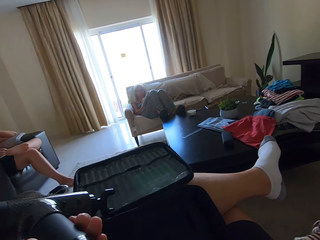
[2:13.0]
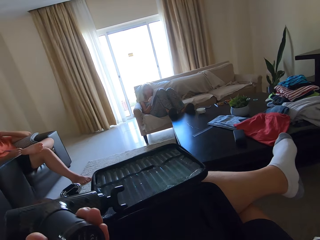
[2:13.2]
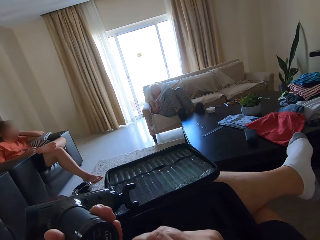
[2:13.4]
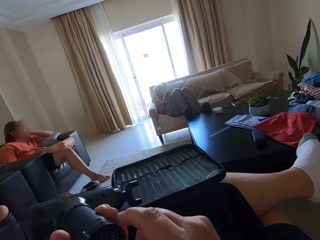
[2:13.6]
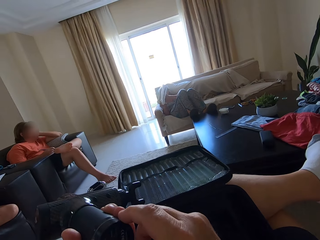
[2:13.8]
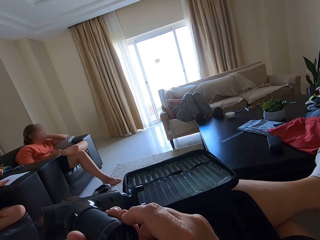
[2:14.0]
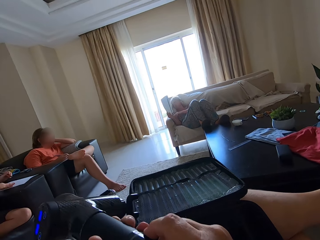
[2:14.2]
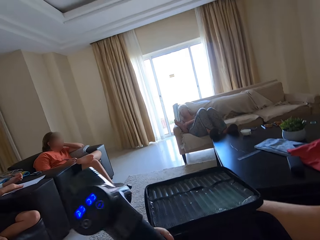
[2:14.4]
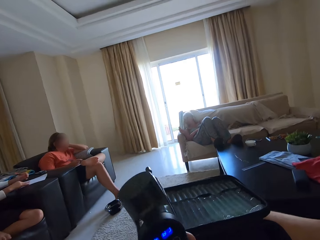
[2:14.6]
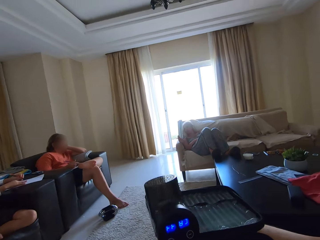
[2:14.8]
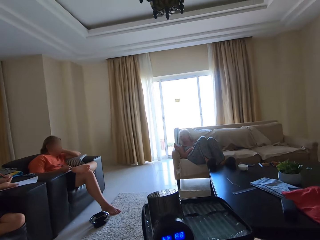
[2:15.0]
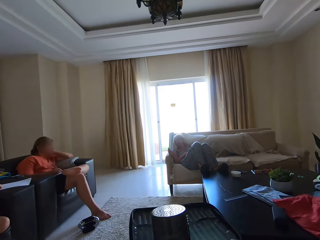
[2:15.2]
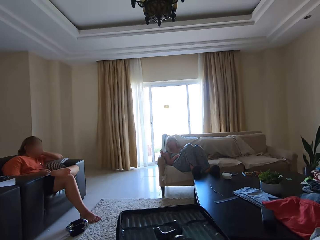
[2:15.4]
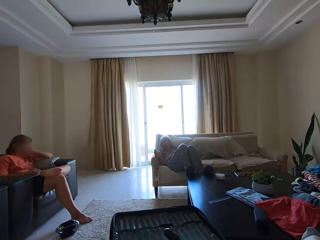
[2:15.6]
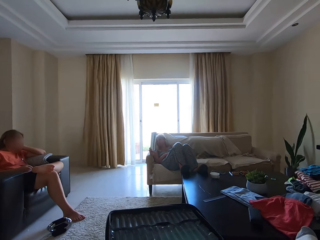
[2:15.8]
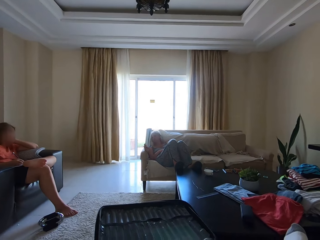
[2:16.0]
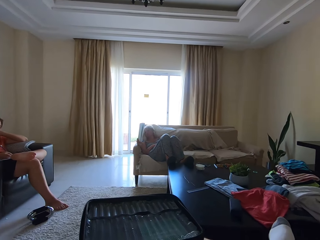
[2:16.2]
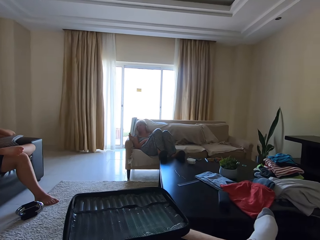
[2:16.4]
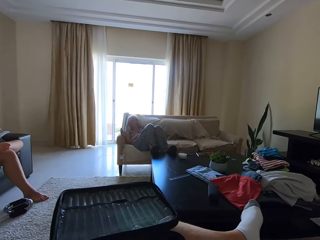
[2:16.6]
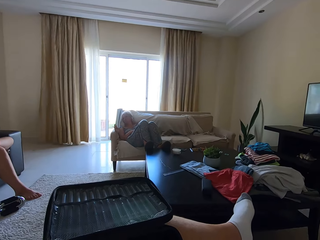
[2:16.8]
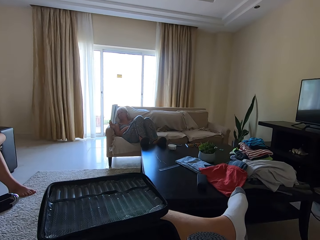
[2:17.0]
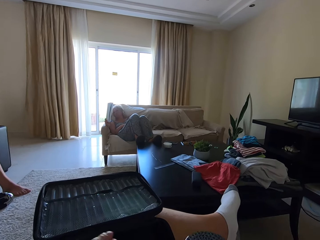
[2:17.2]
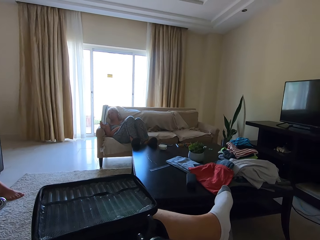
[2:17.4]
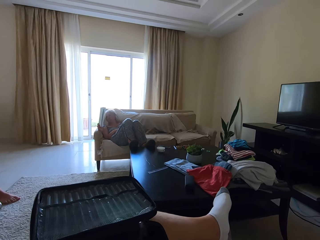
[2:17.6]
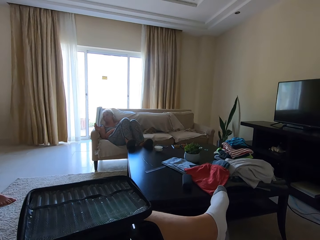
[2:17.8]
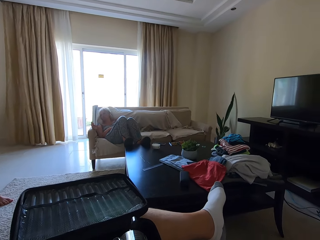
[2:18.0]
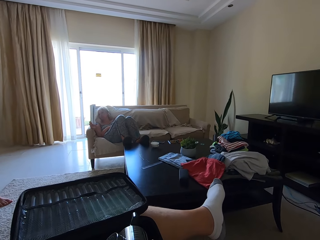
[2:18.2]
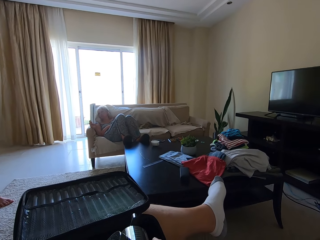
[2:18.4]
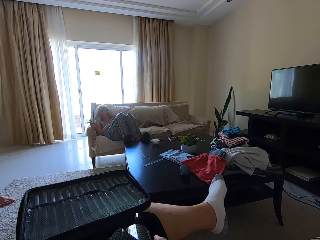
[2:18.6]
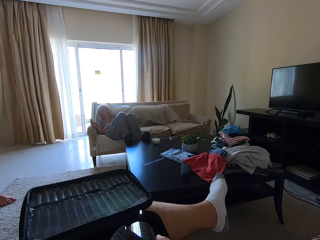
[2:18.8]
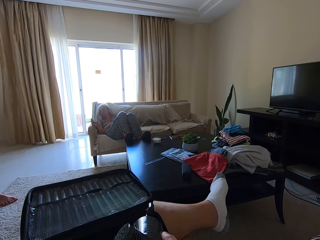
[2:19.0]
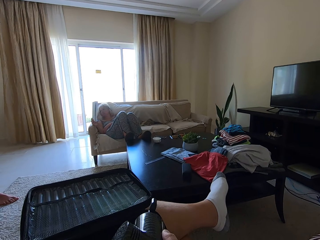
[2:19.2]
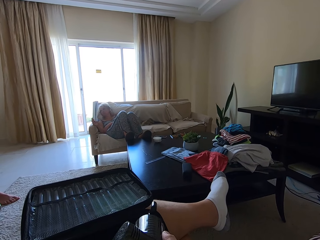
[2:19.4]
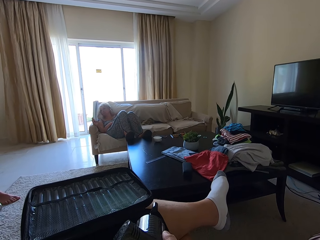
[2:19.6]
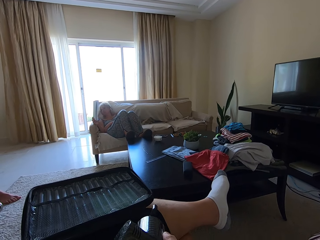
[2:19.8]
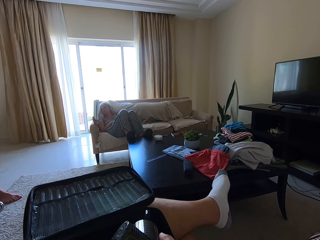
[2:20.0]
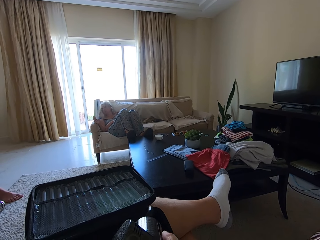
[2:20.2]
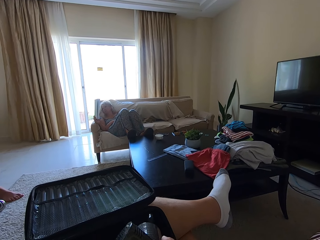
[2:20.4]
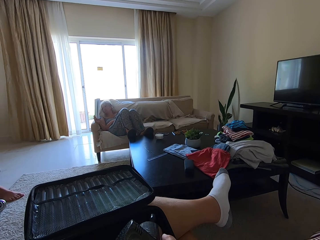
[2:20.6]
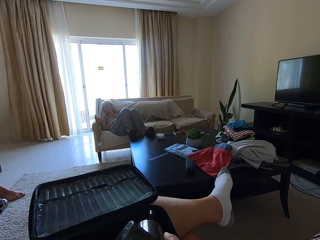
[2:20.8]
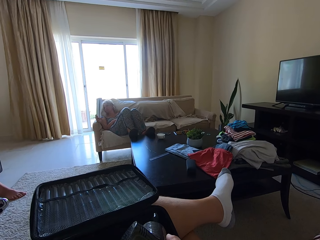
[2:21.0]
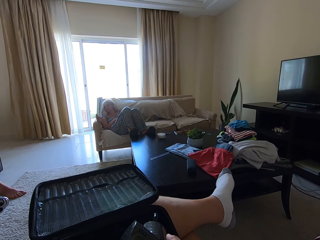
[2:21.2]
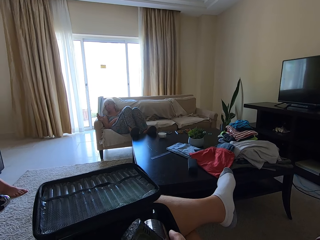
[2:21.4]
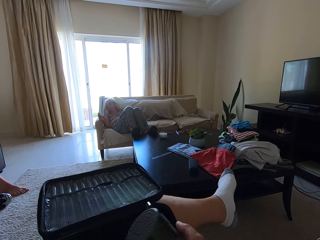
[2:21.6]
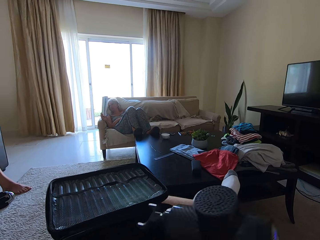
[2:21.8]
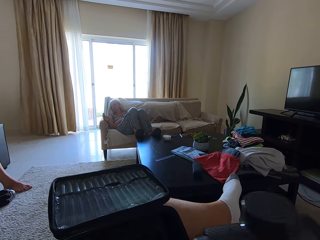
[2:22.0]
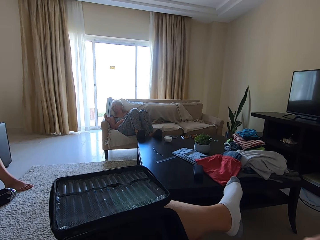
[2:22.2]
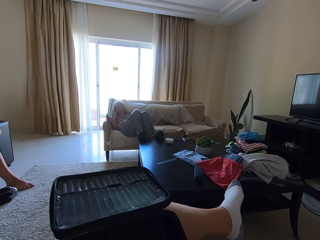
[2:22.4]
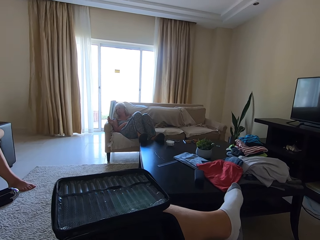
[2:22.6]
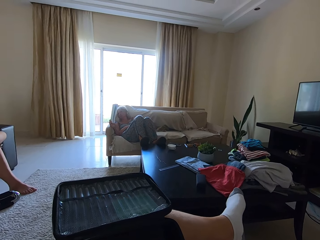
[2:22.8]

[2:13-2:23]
A person lifts a book.

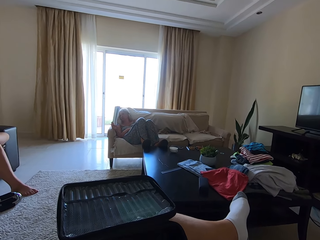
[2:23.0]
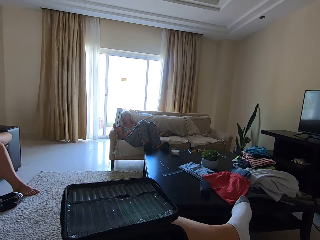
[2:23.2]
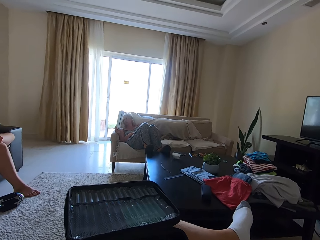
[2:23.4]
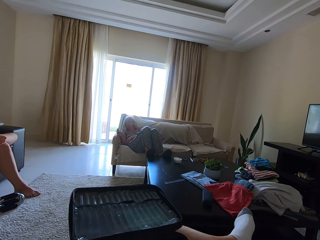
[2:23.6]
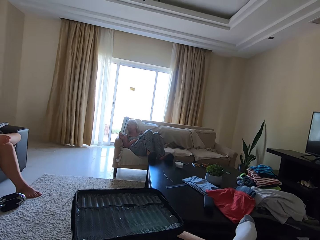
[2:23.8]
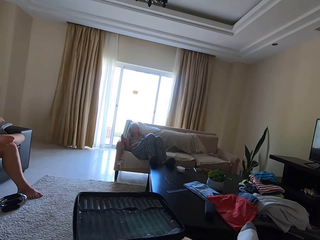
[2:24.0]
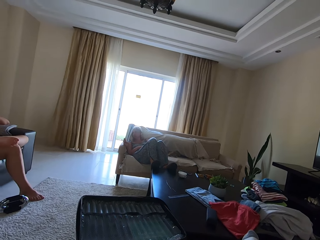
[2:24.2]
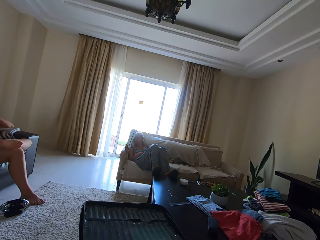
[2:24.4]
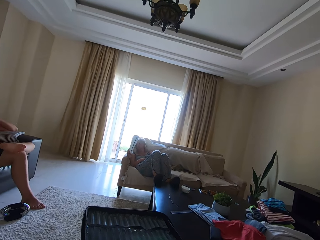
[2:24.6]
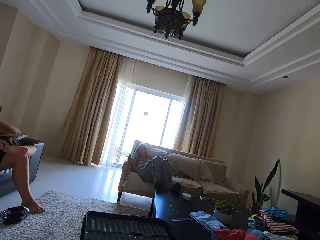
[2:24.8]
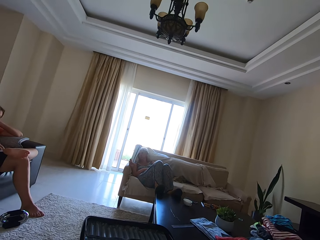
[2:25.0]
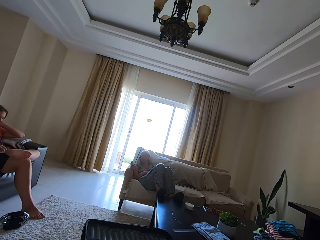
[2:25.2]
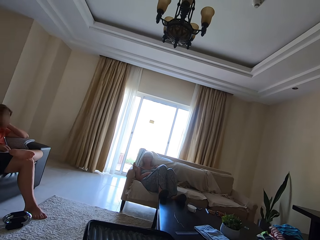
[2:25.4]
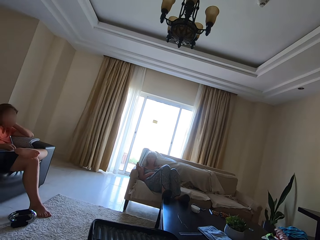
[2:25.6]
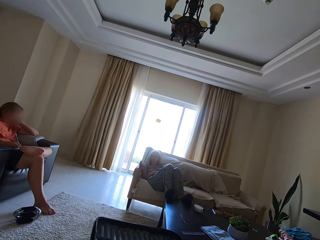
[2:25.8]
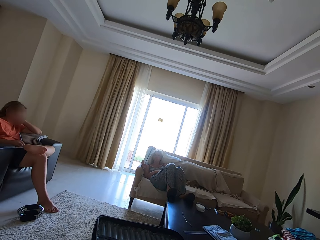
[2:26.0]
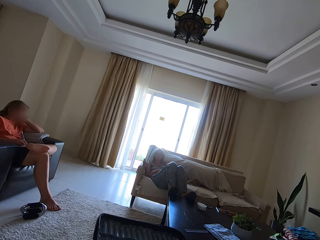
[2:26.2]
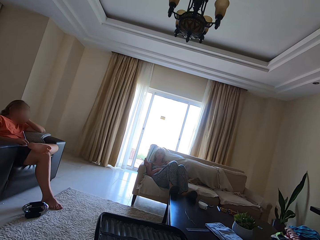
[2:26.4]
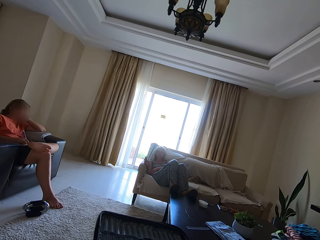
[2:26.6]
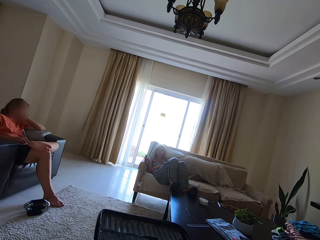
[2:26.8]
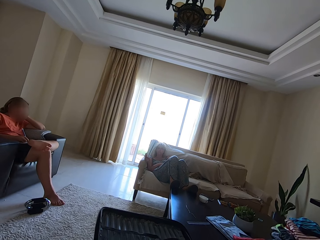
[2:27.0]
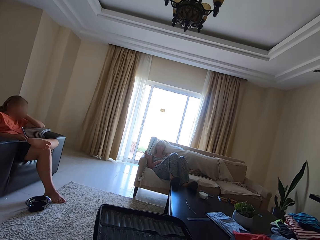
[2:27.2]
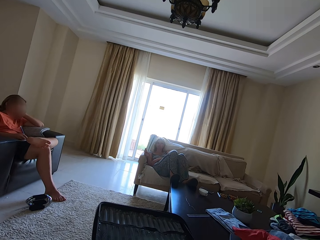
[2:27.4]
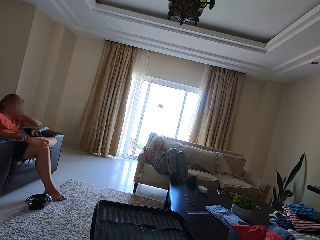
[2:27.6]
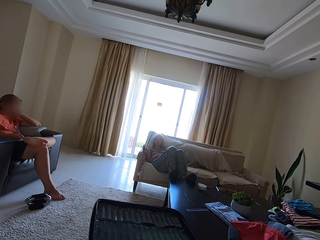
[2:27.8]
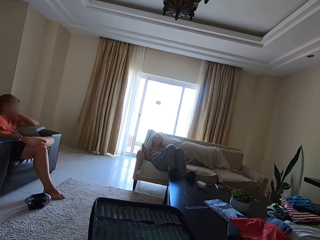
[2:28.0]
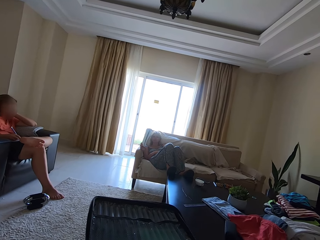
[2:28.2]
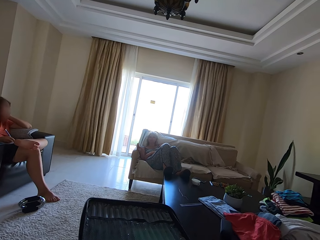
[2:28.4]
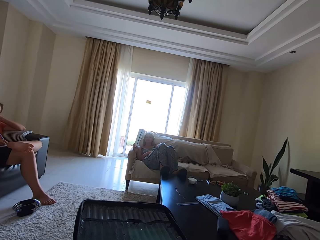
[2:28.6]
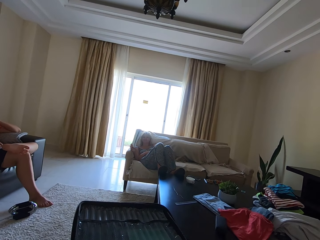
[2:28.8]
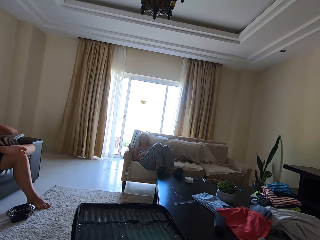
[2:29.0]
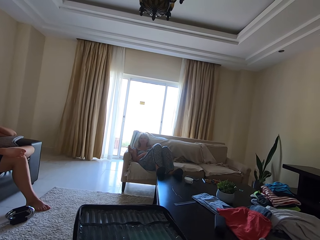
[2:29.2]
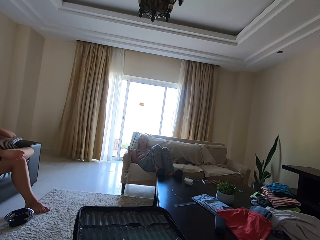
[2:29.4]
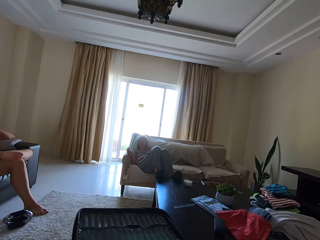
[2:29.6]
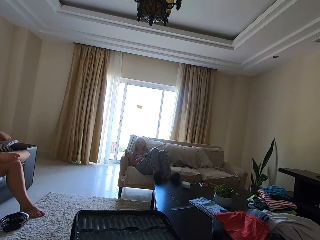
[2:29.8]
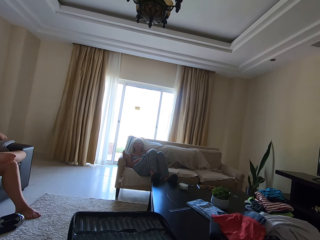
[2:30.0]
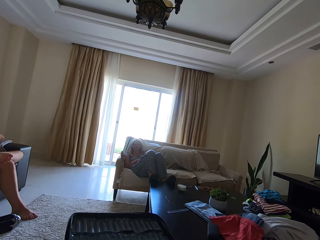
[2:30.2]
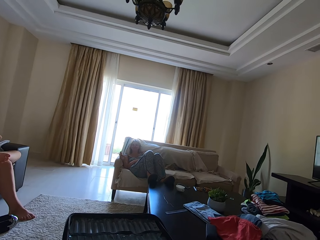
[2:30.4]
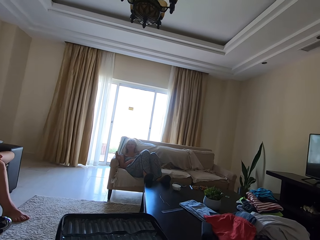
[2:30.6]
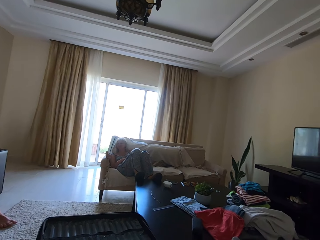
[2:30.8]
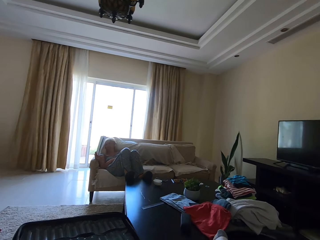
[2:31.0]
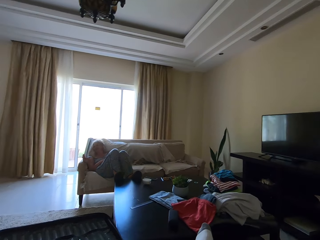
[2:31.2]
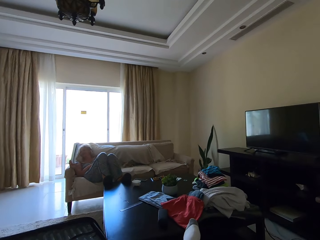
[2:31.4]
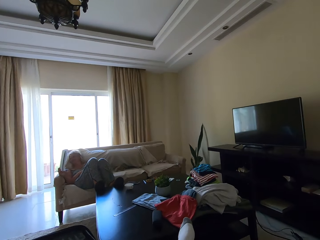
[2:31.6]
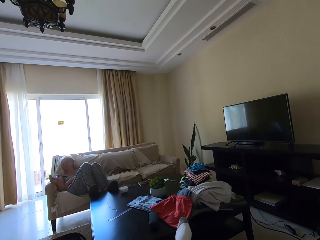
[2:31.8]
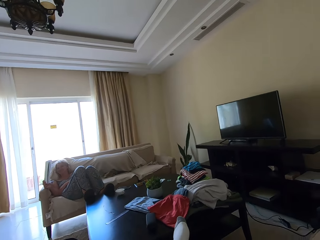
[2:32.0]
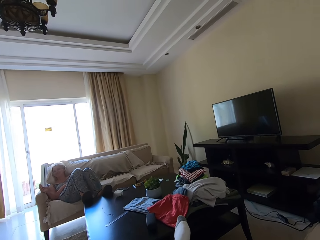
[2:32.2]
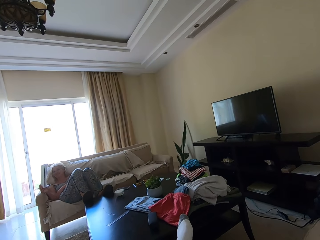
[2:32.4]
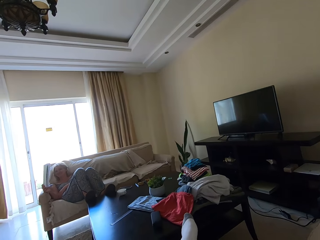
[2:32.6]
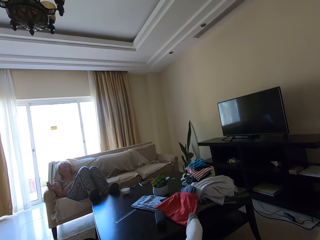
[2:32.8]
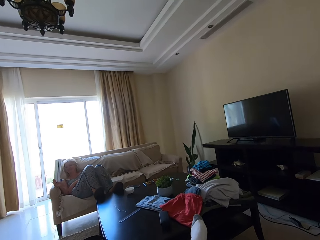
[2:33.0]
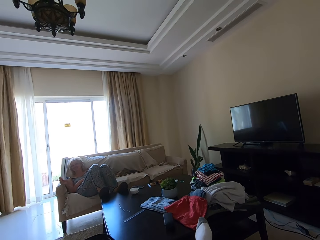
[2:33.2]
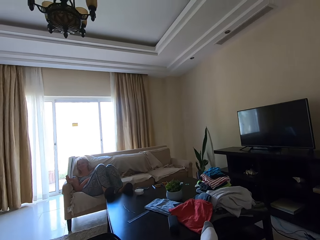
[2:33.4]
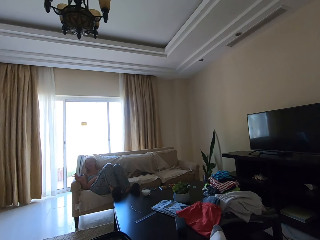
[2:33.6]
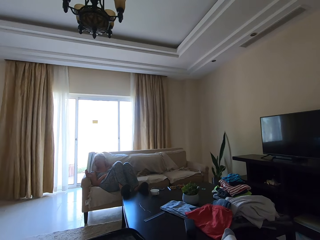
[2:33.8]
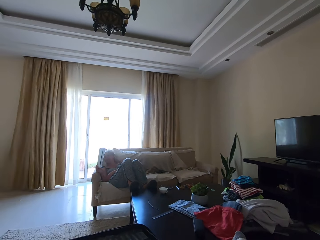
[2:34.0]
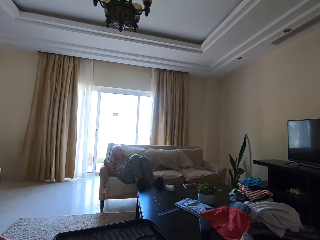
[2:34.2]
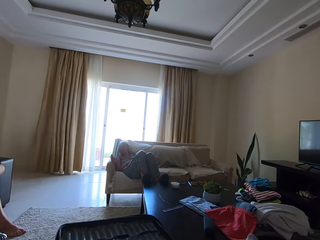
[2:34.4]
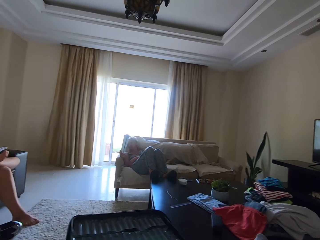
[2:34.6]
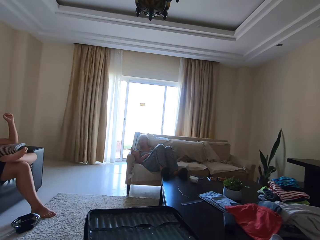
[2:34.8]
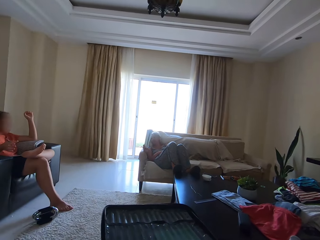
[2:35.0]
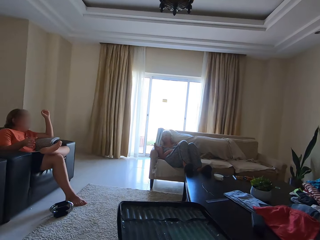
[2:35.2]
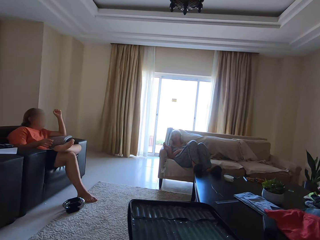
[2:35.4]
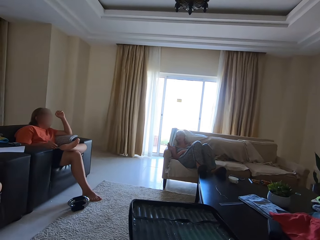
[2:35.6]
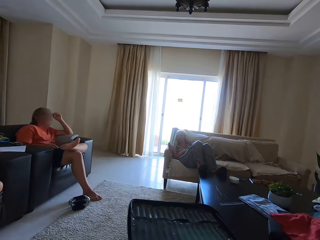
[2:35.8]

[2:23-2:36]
The camera wearer makes funny noises.
